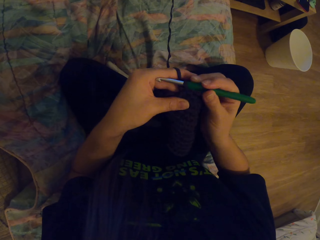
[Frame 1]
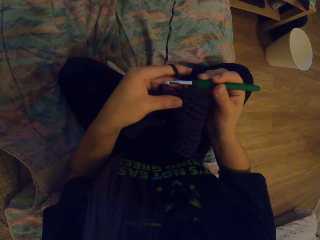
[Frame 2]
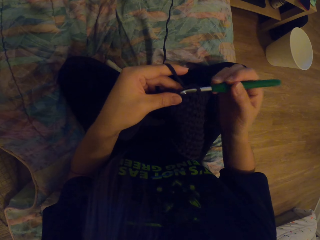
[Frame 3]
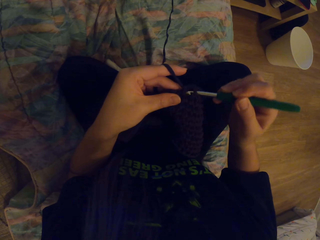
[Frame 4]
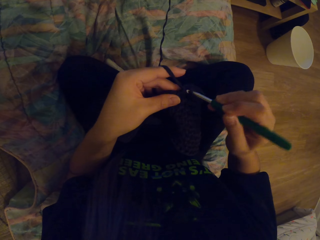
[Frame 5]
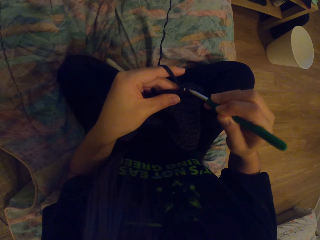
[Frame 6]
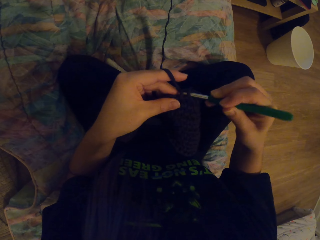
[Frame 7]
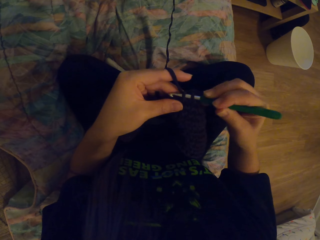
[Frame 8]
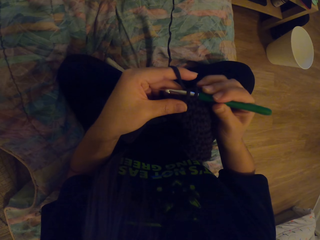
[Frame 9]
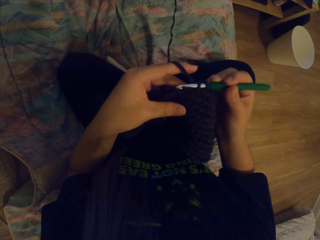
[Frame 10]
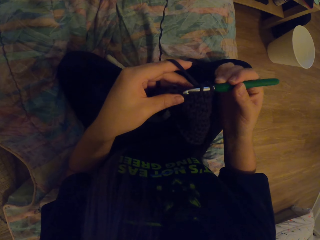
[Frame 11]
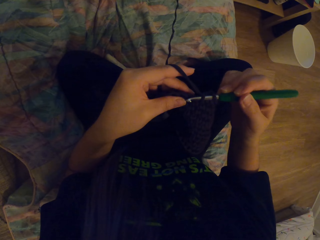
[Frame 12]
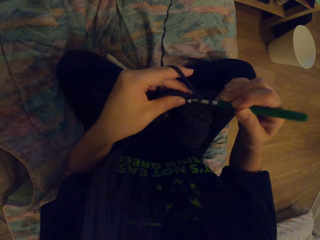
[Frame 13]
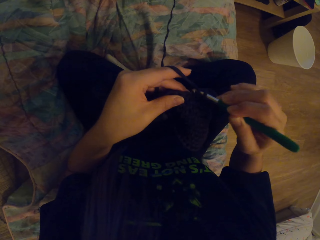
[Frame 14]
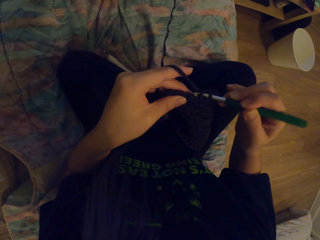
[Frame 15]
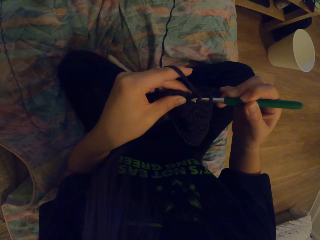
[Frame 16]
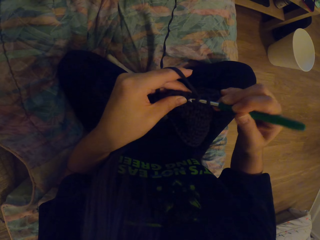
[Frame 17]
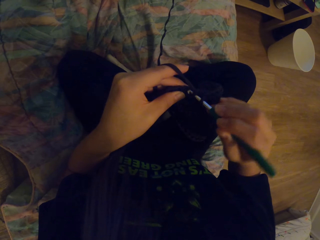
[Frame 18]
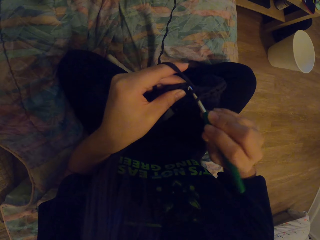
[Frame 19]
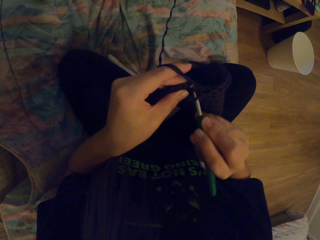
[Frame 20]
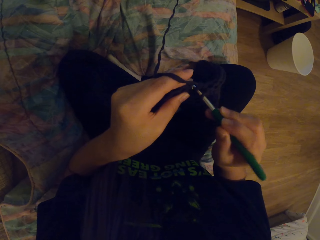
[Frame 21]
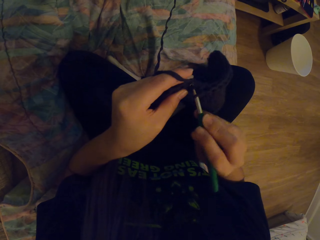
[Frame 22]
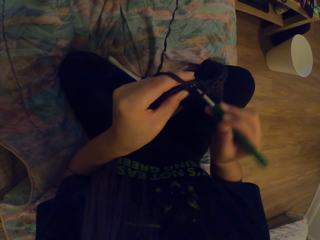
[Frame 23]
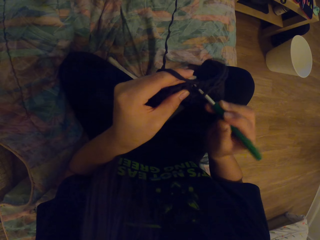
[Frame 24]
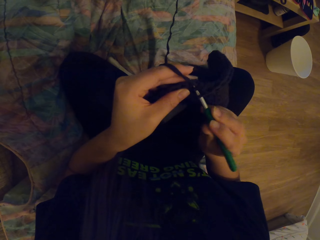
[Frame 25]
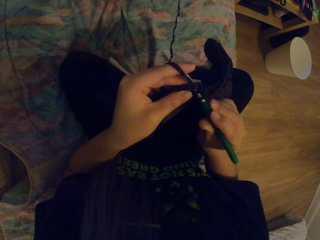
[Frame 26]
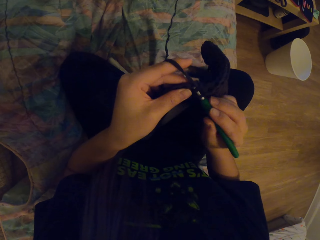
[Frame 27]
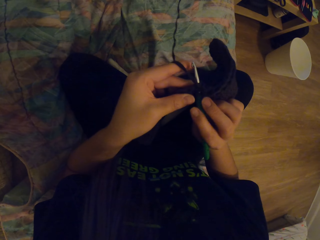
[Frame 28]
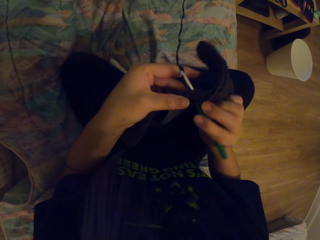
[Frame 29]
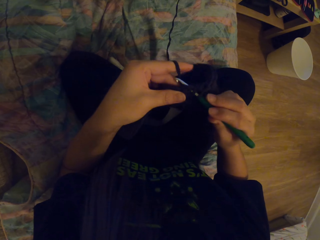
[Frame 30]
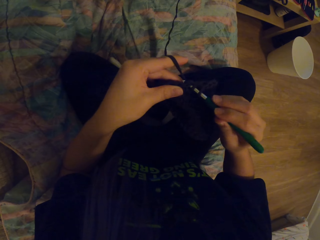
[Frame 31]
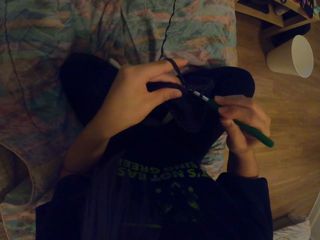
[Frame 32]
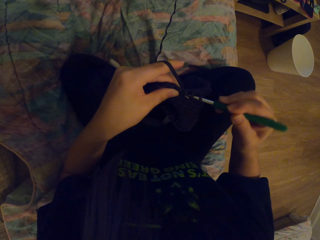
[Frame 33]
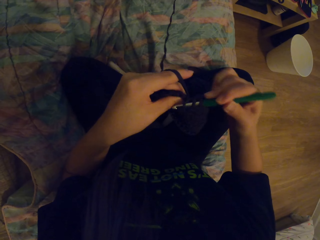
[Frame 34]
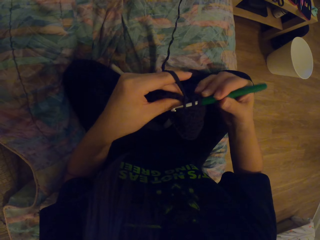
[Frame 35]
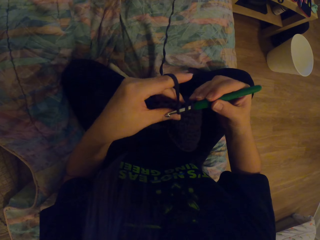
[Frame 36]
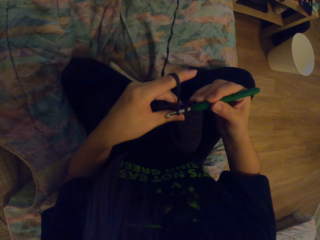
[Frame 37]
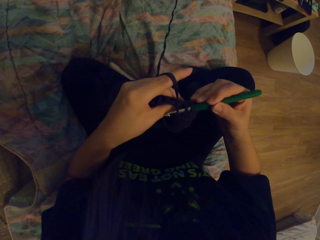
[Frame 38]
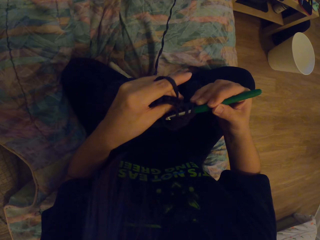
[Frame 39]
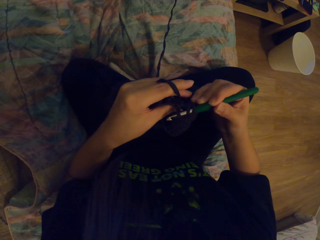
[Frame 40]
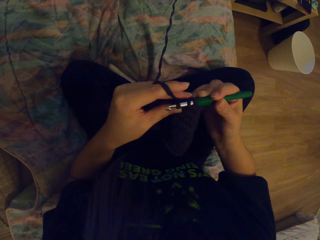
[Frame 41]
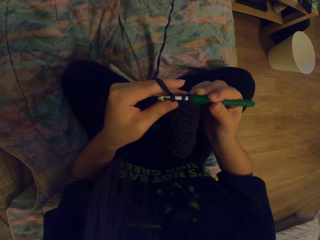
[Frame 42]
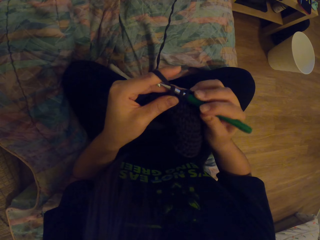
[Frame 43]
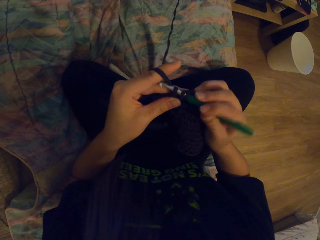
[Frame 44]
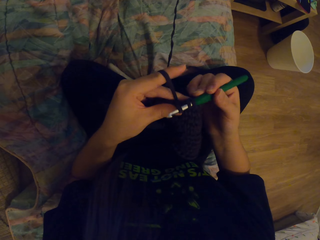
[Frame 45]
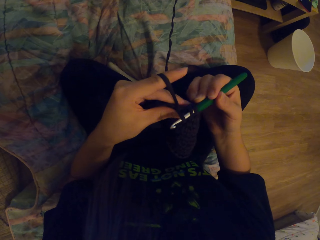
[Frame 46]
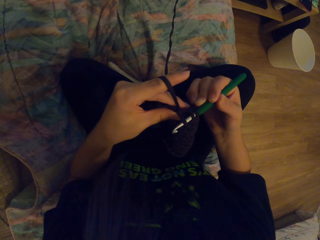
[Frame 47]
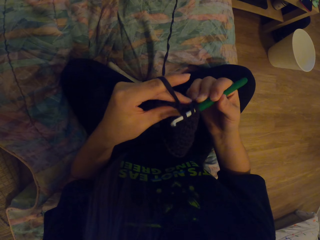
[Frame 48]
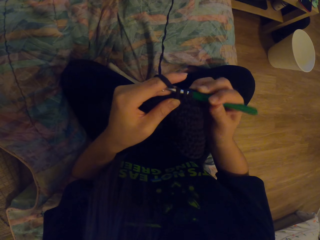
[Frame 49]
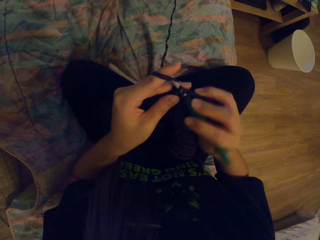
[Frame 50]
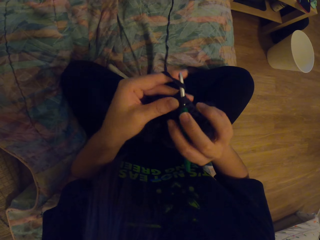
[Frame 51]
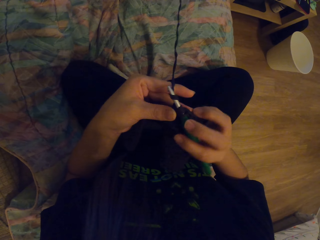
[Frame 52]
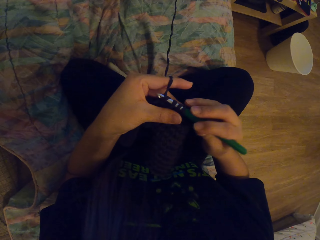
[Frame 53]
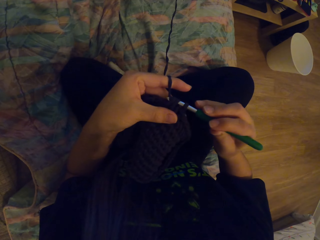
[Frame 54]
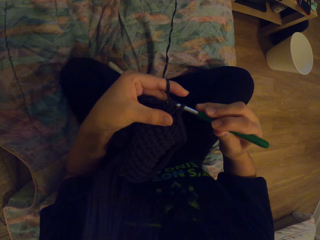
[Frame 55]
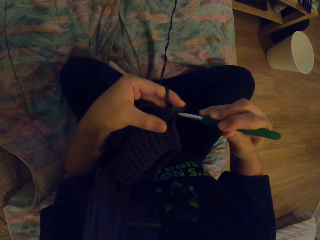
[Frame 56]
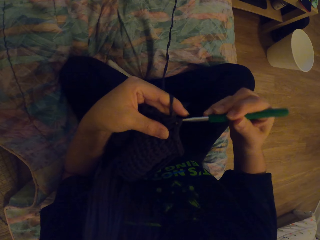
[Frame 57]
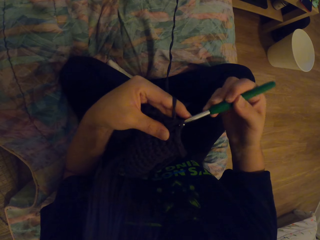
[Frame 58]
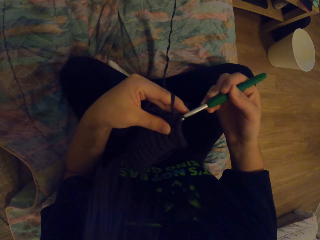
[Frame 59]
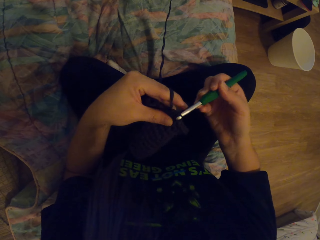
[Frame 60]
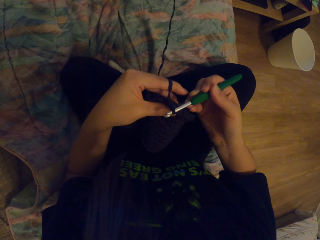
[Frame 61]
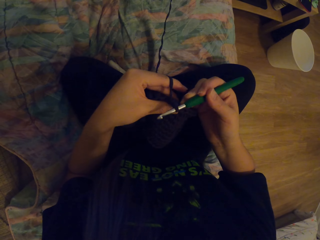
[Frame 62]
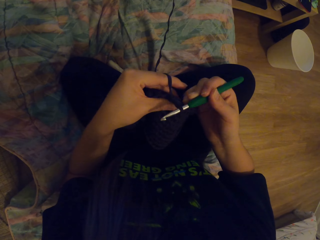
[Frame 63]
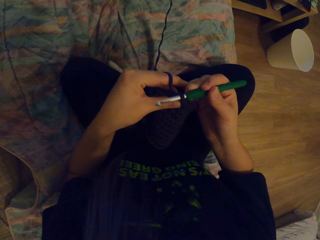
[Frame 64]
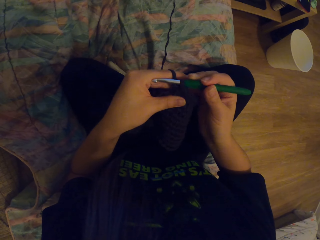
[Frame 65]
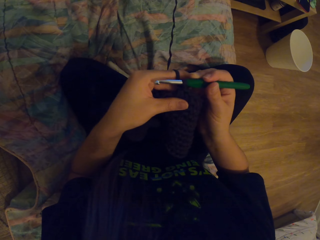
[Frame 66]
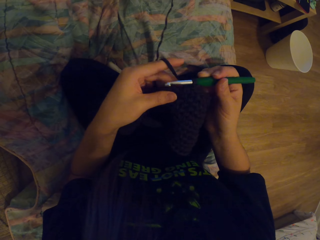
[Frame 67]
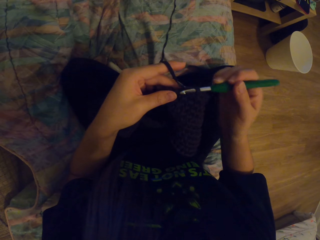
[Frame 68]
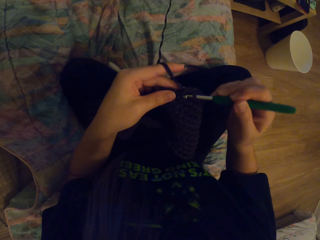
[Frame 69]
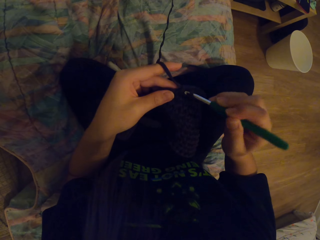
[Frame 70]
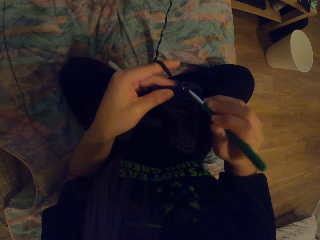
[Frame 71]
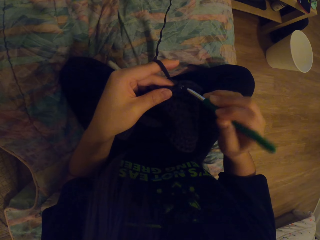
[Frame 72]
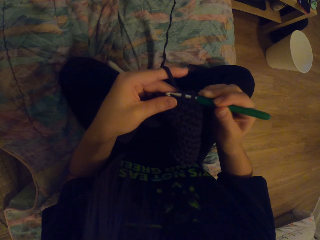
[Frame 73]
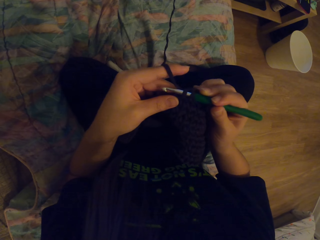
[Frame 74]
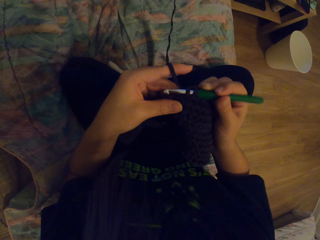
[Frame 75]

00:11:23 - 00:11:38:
The camera wearer pulls the yarn with the crochet hook. They crochet using the yarn and the crochet hook.

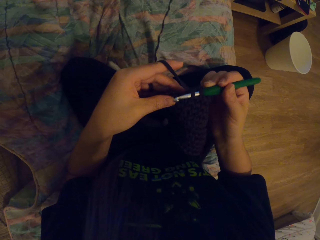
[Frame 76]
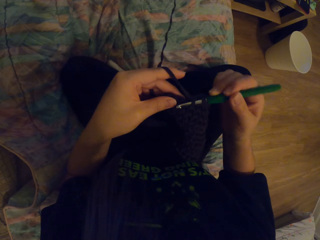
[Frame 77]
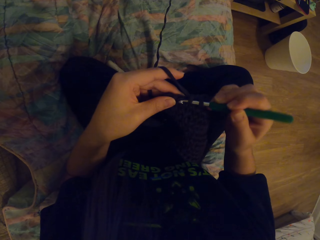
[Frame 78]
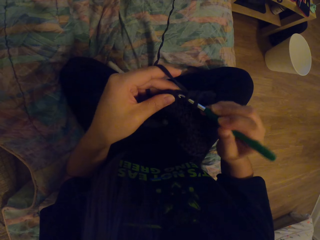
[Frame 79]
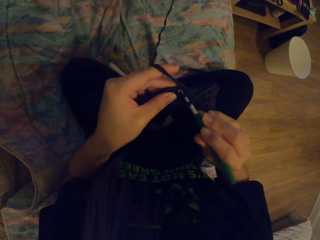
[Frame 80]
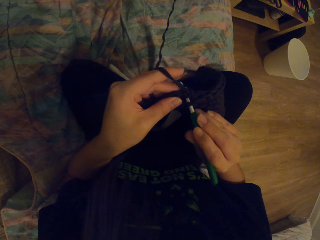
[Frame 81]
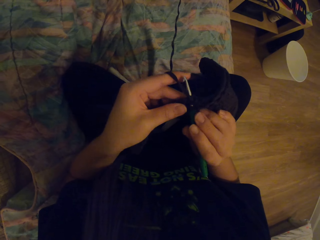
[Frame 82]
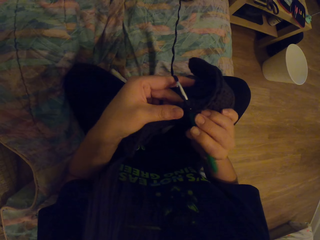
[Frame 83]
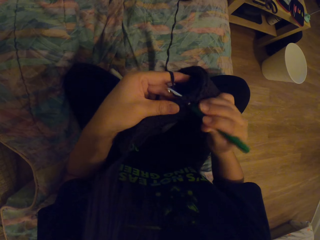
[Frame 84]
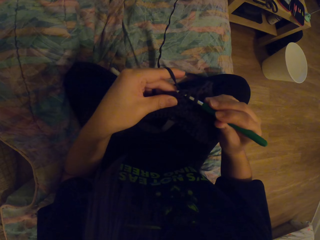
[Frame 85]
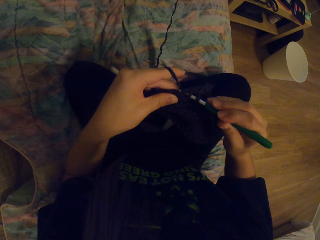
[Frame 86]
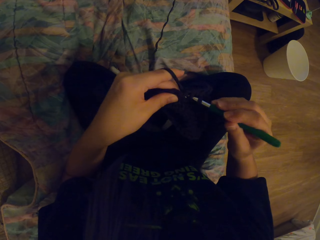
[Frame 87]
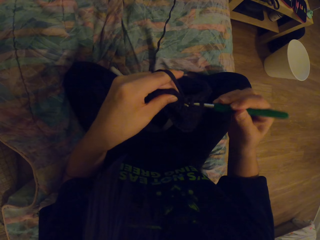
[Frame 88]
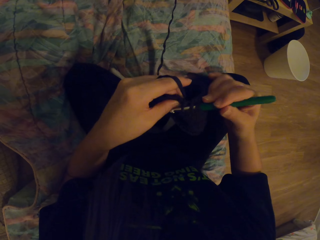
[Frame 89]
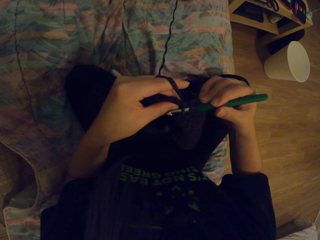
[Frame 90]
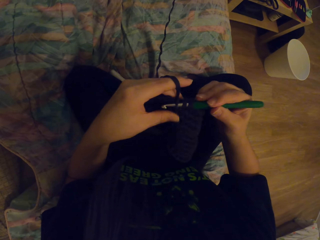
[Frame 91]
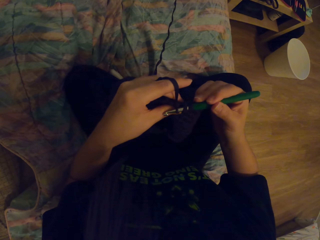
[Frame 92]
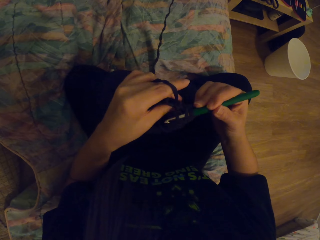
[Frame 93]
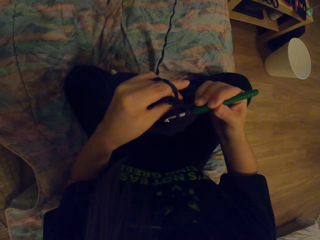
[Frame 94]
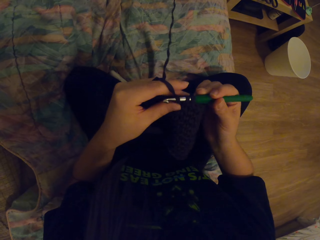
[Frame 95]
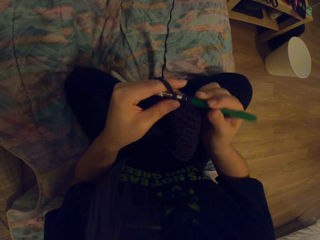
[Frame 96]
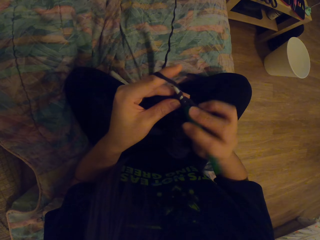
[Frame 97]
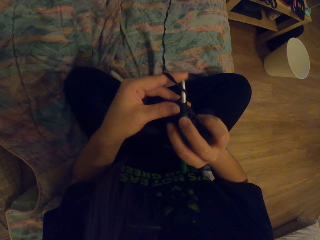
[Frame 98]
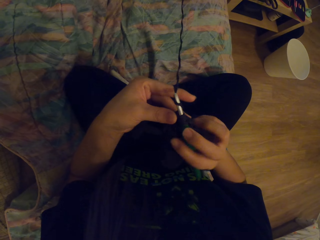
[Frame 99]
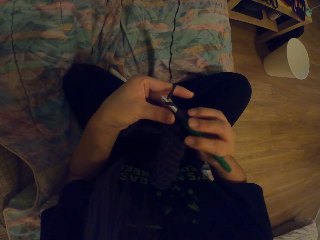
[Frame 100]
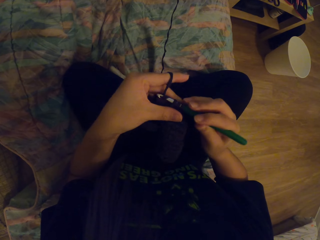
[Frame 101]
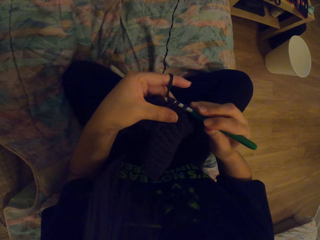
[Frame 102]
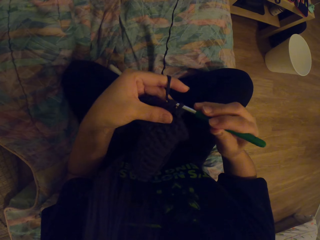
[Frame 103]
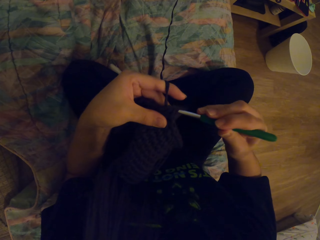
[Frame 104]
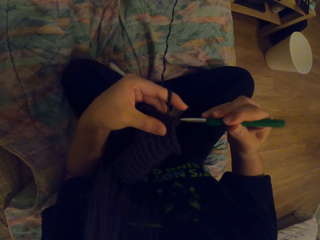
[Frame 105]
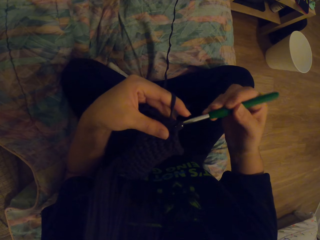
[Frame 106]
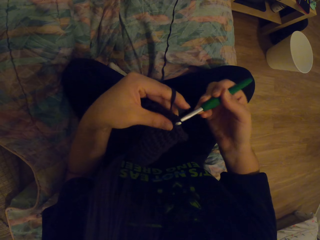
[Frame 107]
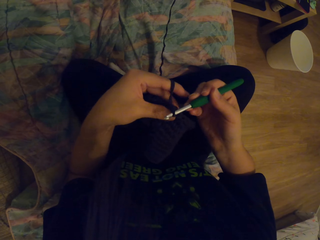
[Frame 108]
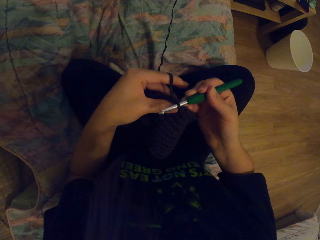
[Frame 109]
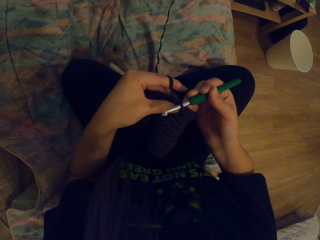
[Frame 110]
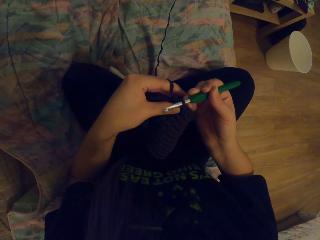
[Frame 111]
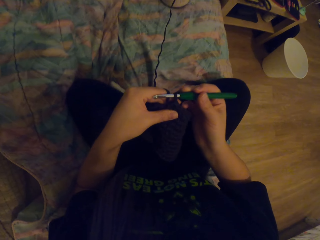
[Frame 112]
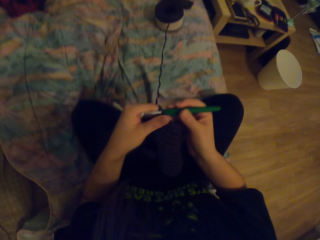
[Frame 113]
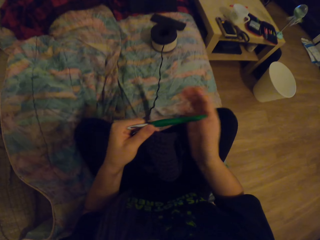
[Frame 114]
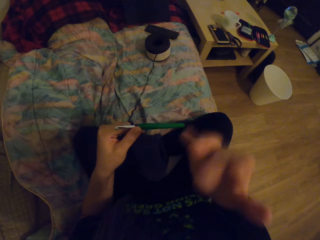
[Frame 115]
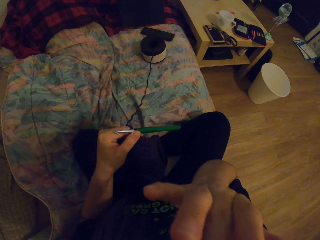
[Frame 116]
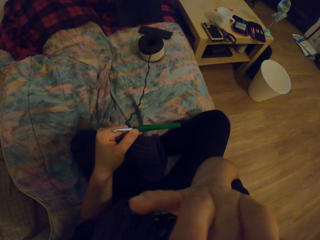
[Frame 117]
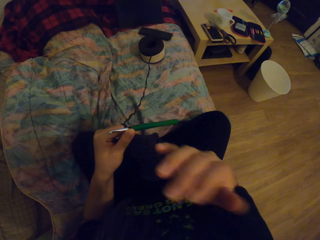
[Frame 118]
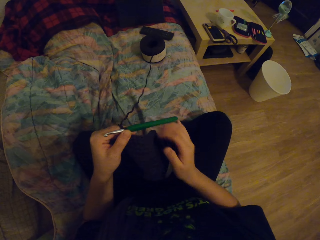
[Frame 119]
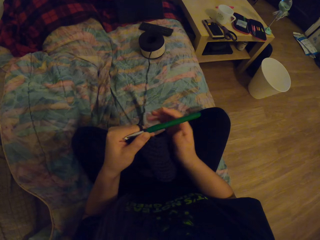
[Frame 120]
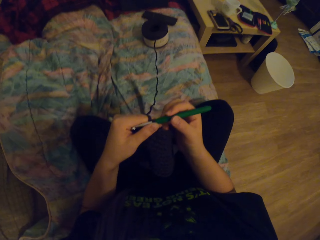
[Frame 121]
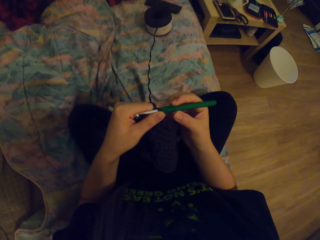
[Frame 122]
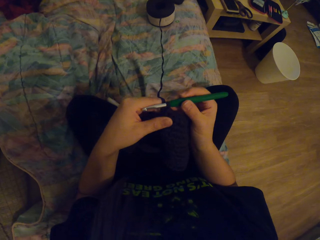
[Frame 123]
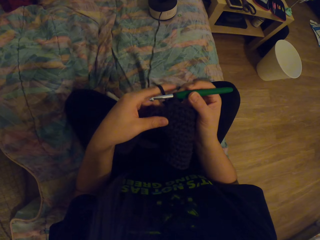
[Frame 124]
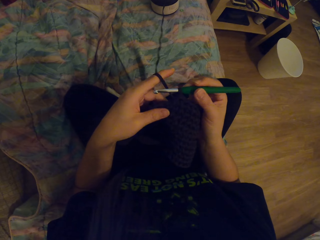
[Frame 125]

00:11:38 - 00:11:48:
The camera wearer touches her face.
